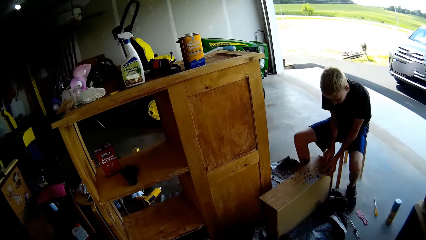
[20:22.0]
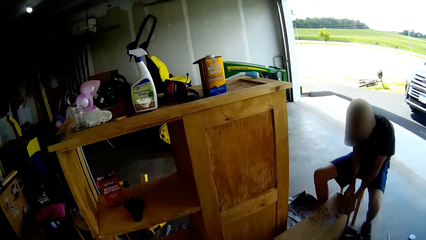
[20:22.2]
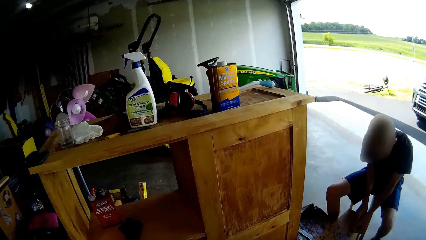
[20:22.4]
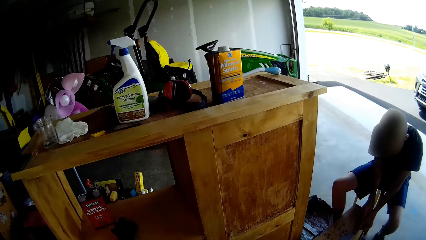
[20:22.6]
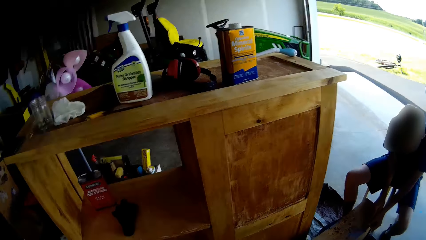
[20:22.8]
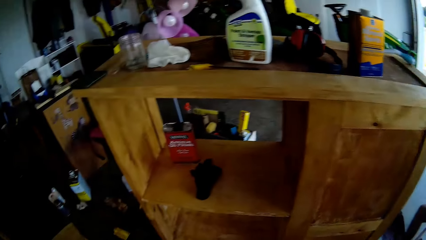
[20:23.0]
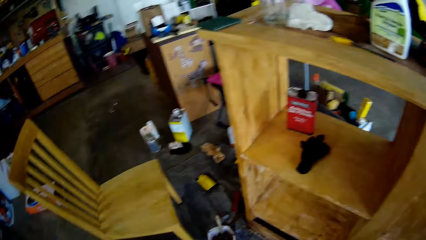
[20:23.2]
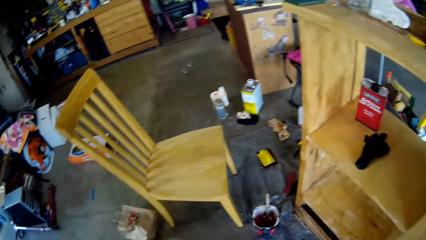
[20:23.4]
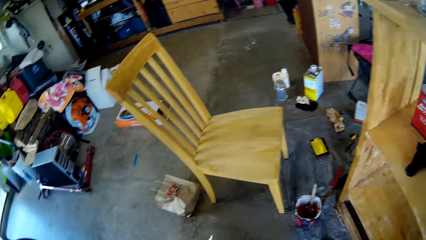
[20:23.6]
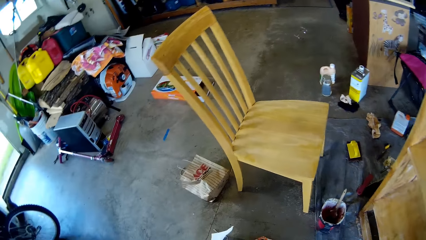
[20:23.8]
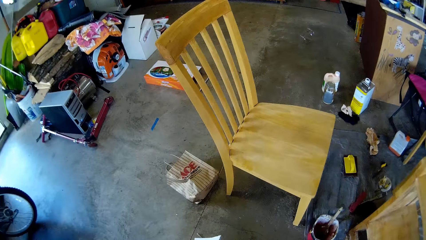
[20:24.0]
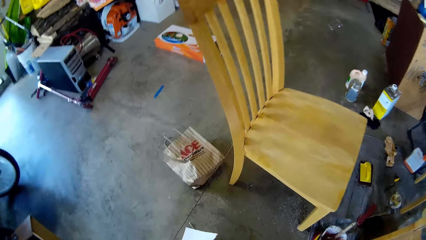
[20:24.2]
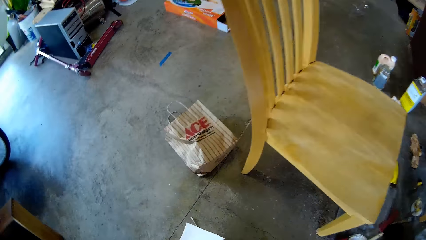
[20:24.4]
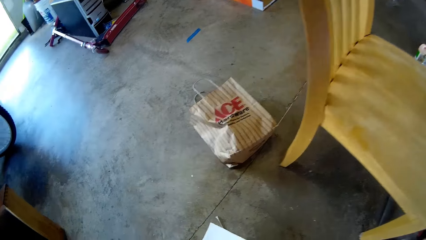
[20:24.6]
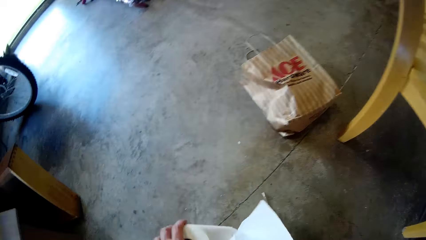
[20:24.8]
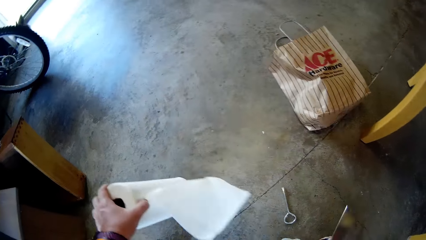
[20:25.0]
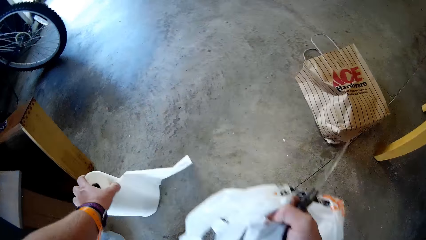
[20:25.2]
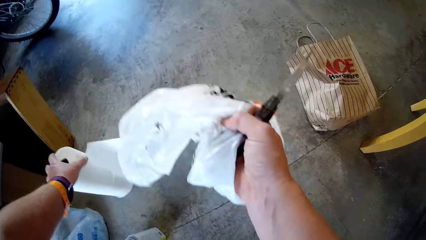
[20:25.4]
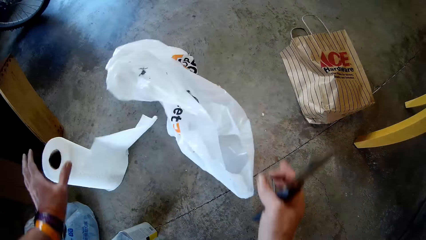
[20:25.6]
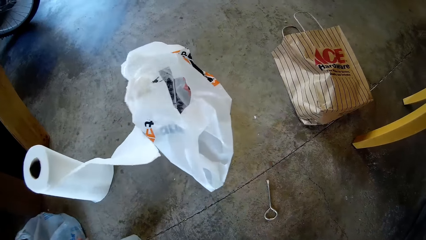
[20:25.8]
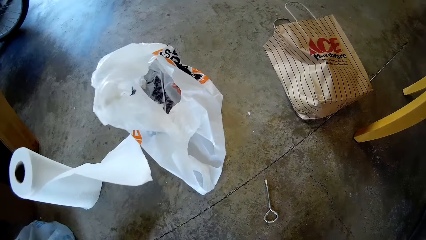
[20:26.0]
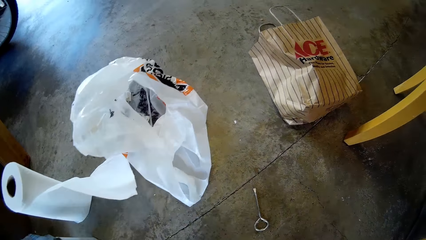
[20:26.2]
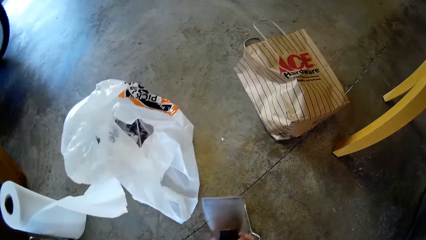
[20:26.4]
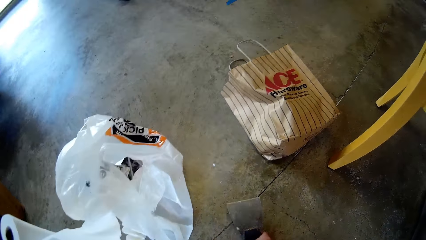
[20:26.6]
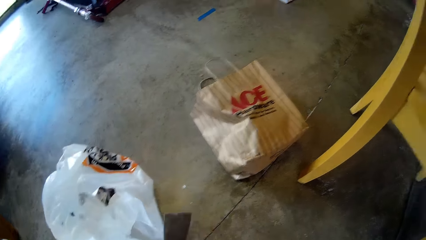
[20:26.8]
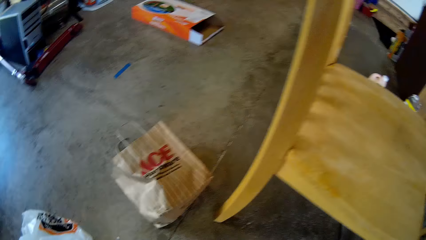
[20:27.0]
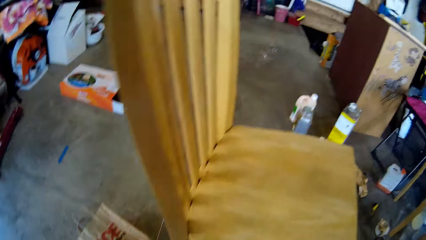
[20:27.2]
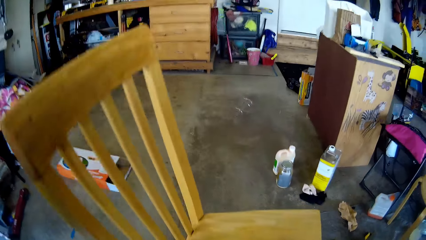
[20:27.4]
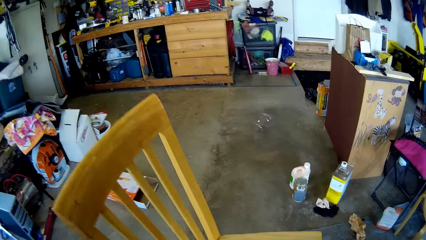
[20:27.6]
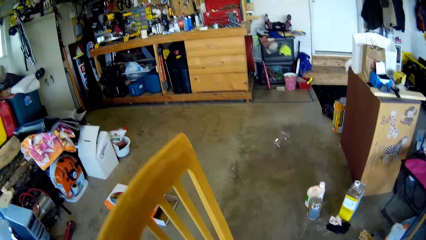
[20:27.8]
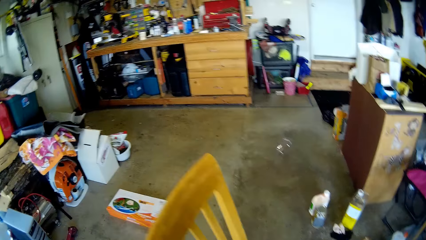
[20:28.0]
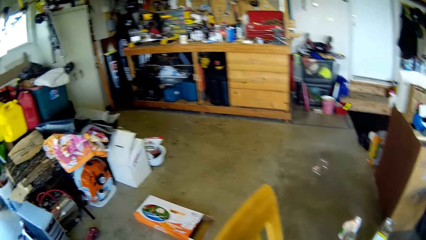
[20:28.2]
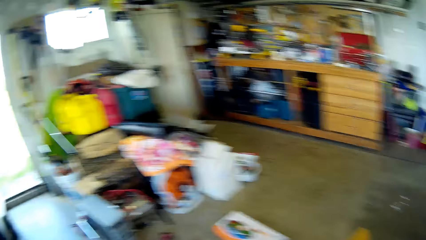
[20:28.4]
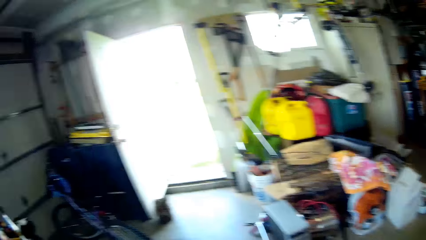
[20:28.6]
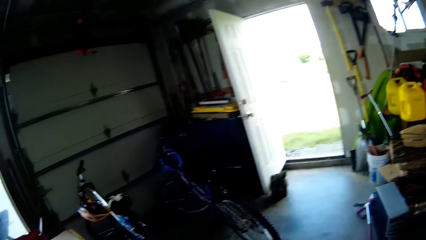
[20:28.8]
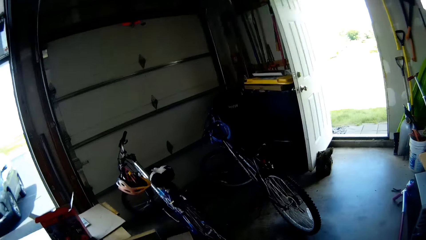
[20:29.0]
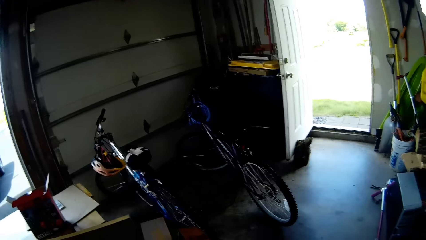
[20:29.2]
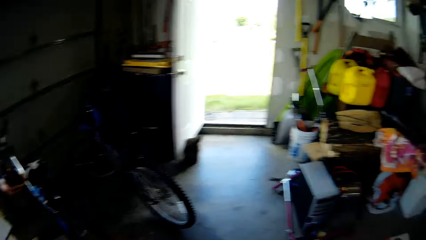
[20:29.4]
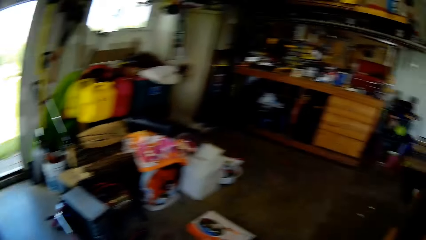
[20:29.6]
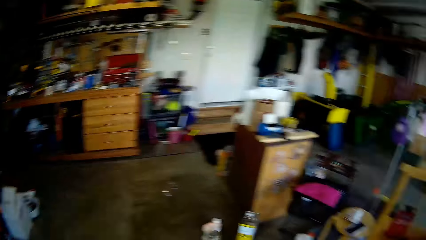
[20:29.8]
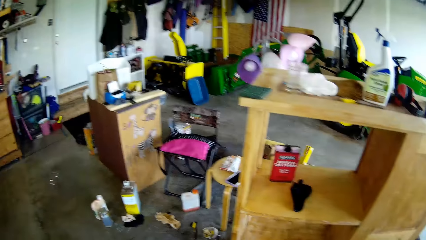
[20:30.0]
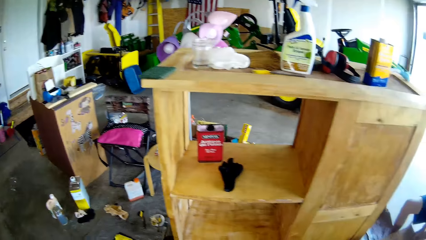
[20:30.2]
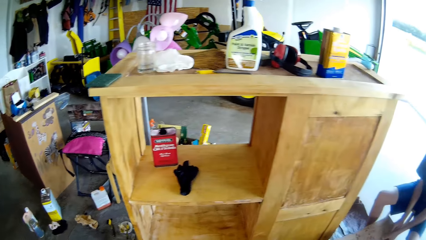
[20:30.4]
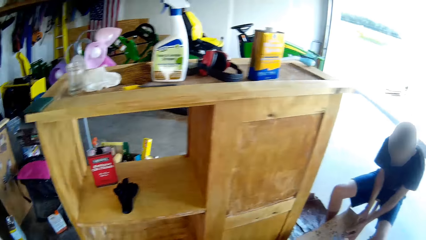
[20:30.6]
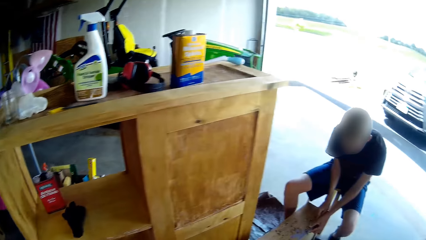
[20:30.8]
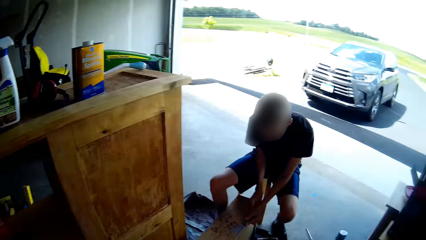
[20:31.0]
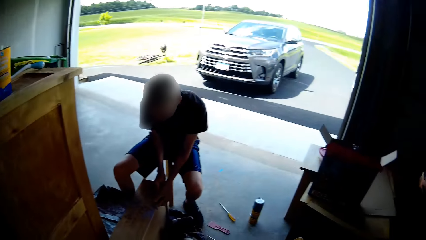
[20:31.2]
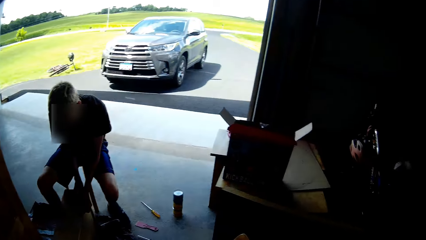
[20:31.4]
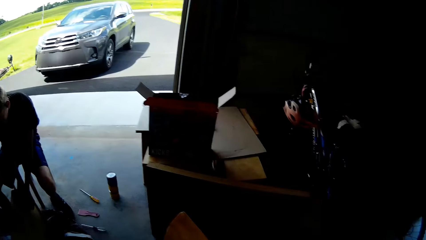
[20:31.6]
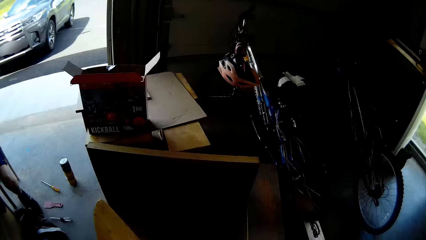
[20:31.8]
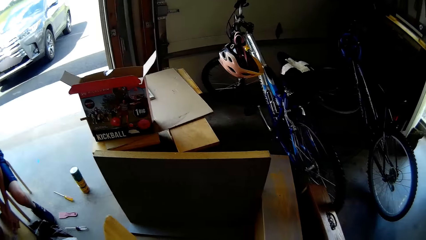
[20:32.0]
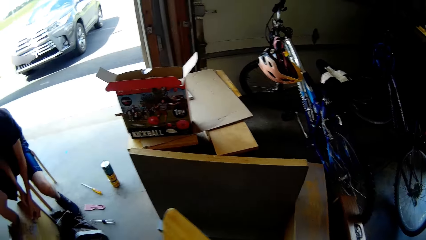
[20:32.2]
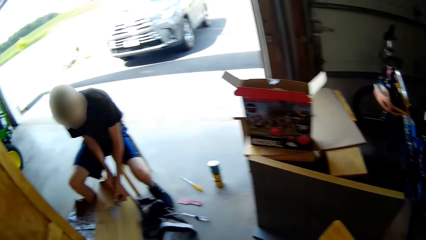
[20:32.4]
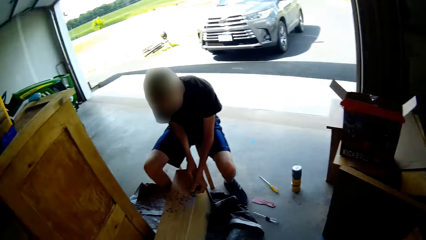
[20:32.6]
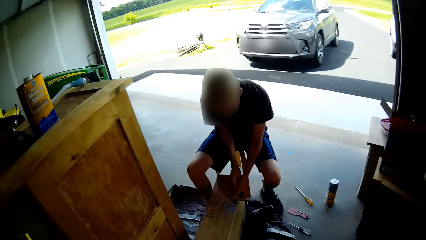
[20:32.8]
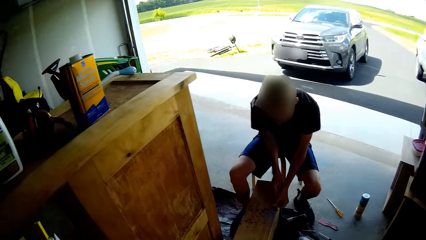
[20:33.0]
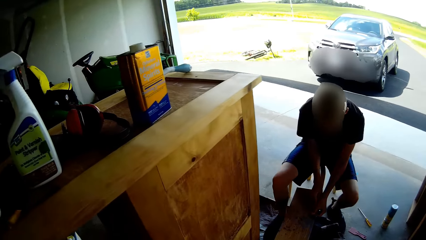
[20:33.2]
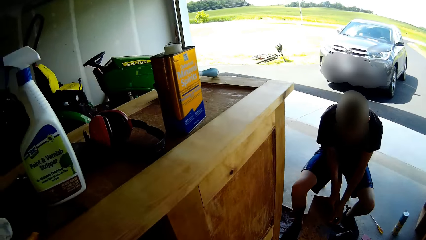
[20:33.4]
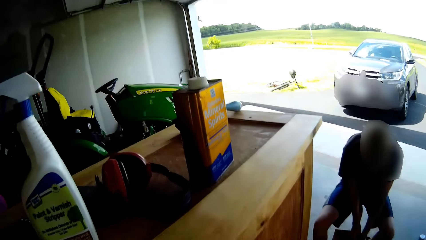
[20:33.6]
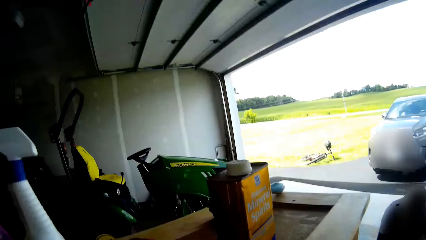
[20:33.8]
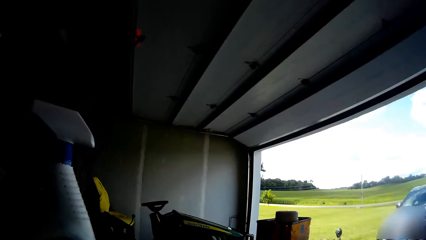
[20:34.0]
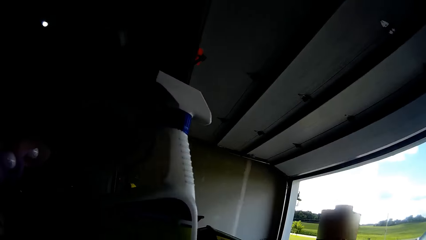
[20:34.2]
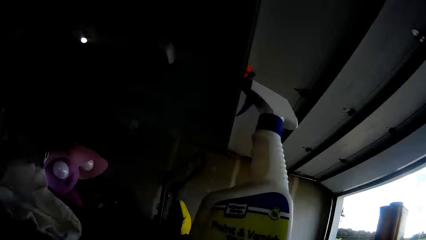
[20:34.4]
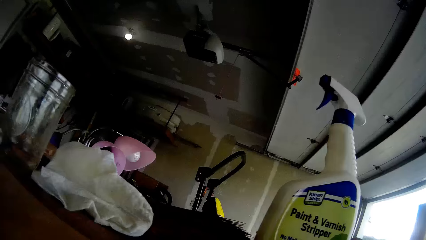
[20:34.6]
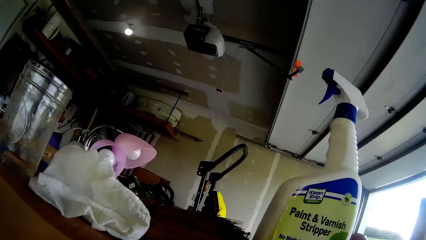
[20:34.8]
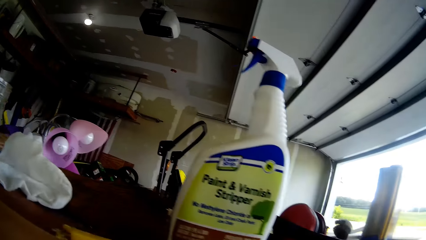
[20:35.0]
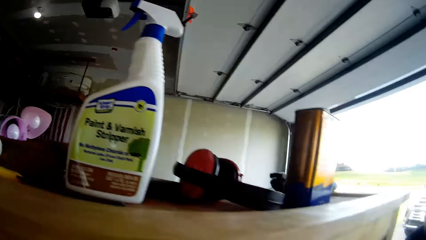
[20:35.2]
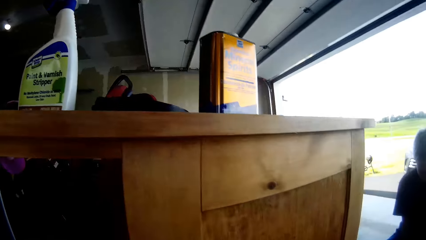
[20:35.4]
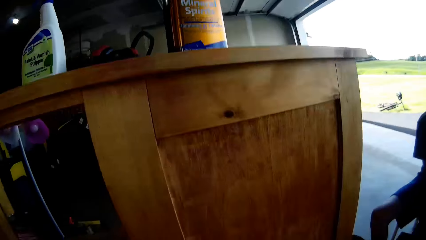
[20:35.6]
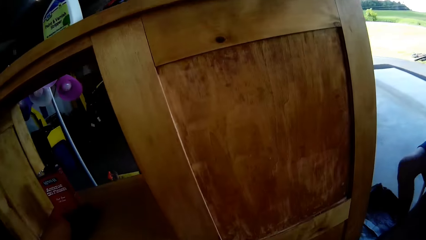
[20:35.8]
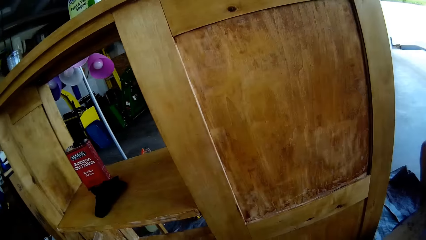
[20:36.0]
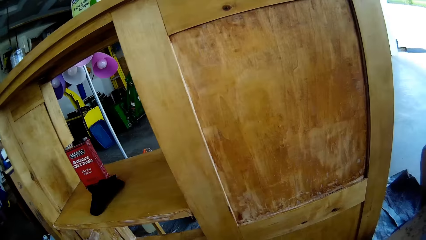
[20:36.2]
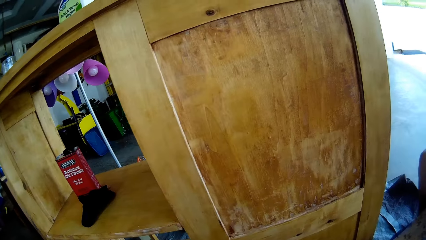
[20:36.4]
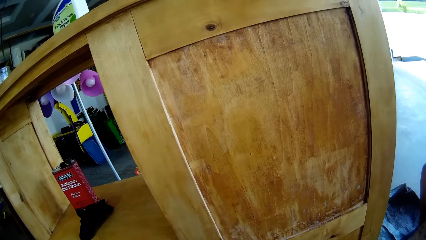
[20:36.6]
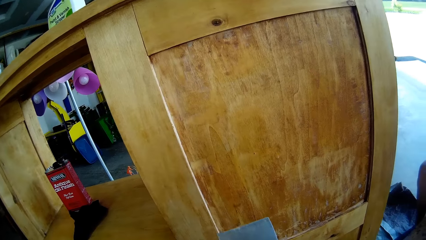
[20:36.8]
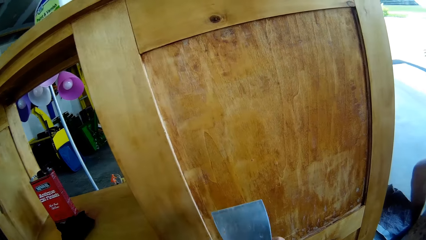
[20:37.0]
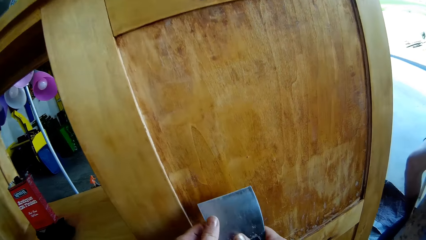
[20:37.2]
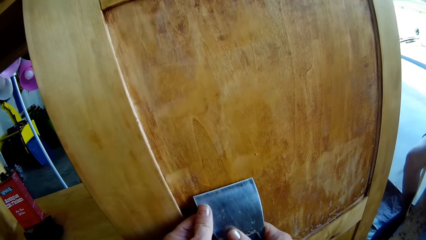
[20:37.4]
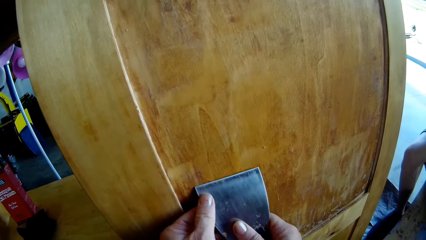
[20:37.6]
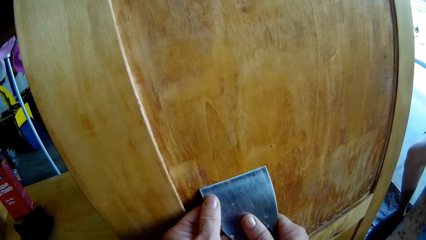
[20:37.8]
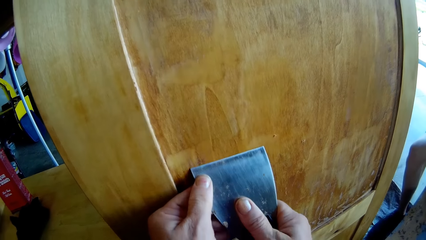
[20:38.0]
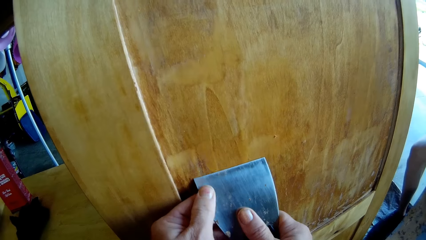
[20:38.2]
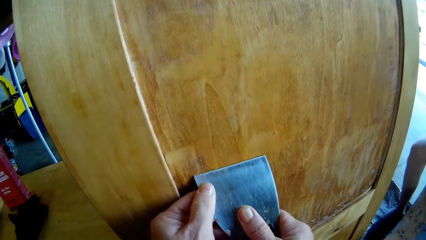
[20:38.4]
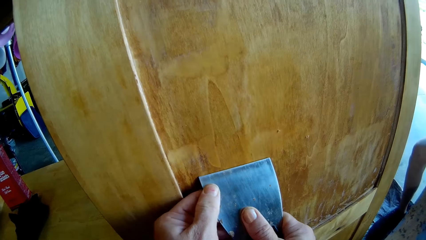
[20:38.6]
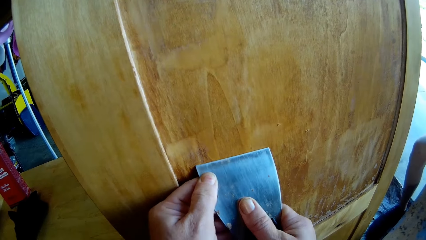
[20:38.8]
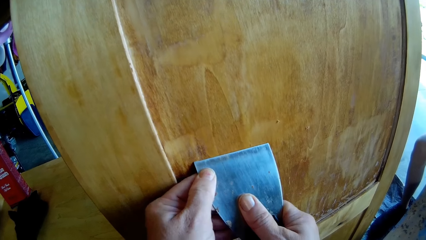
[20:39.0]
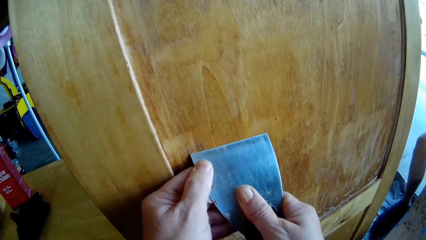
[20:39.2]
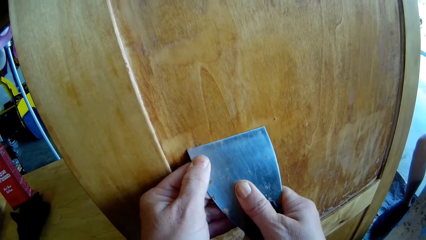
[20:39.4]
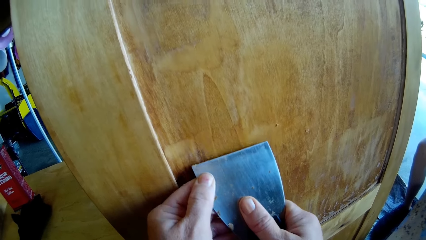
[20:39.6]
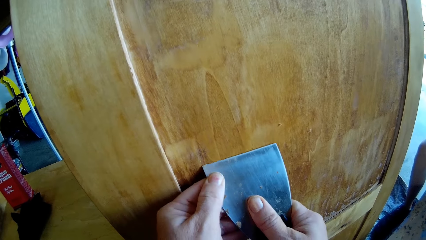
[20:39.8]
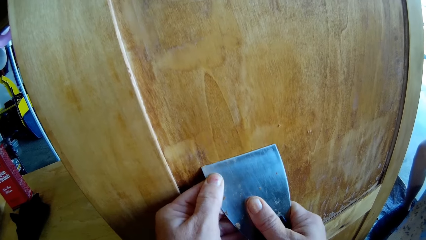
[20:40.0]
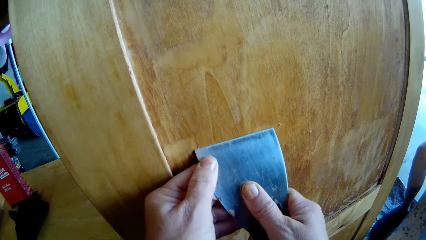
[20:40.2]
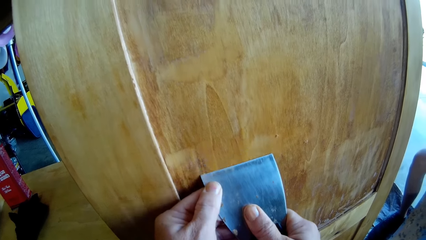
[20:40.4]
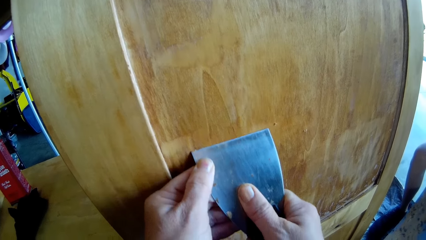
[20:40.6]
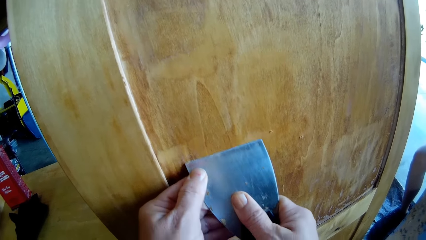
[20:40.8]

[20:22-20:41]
A boy scrapes the wood with a scraper. The camera wearer places a serviette on the floor, drops the plastic bag on the floor, pushes something on the floor and looks around the workshop. The boy scrapes the wood with the scraper. The camera wearer scrapes the storage cabinet with a scraper.
